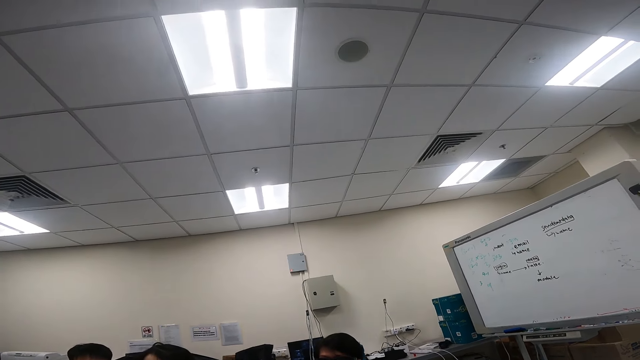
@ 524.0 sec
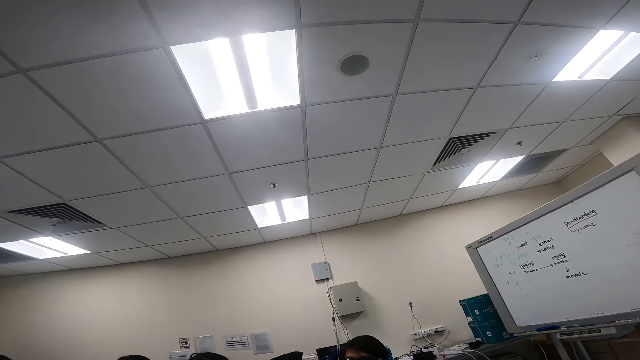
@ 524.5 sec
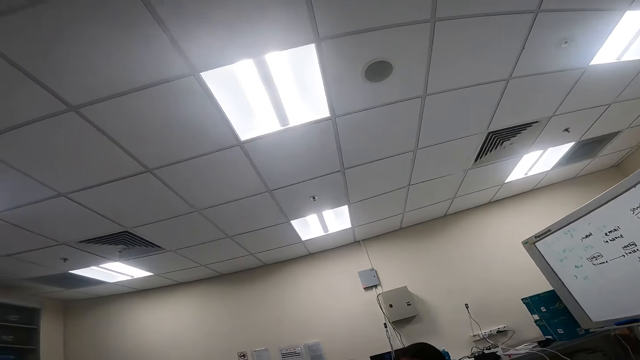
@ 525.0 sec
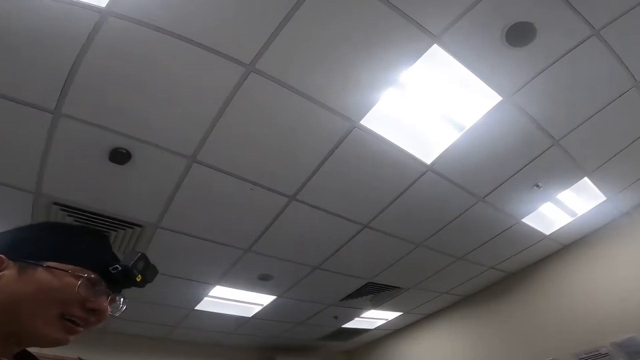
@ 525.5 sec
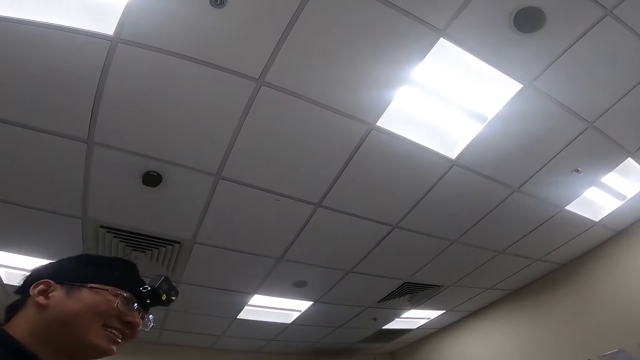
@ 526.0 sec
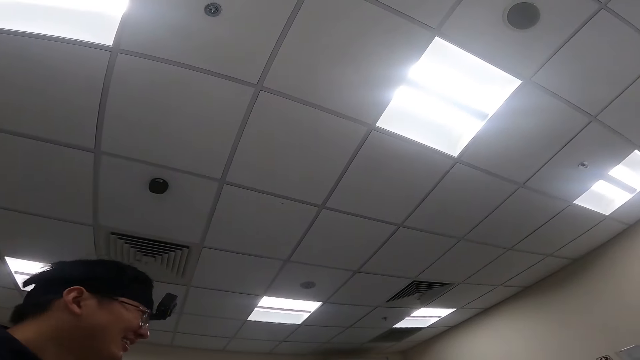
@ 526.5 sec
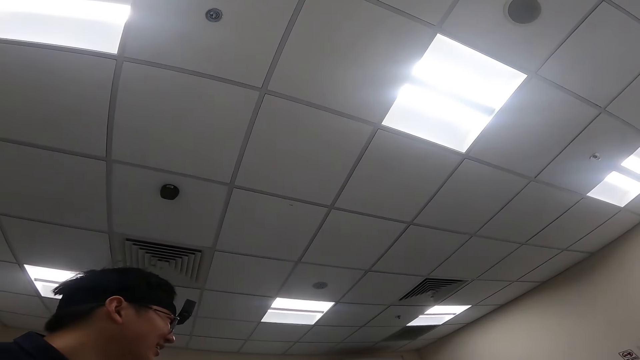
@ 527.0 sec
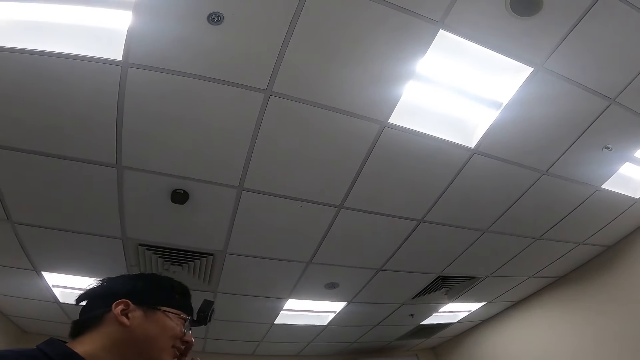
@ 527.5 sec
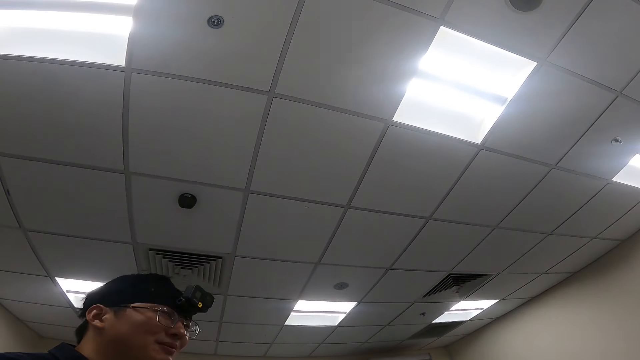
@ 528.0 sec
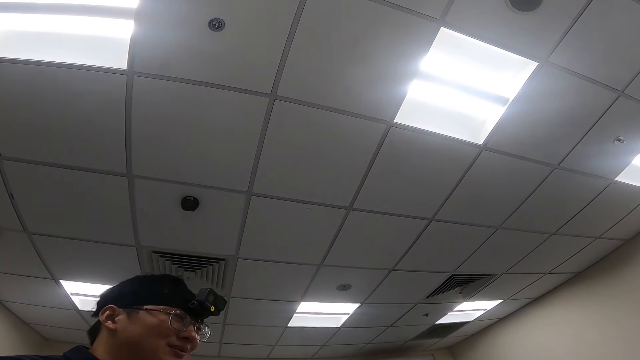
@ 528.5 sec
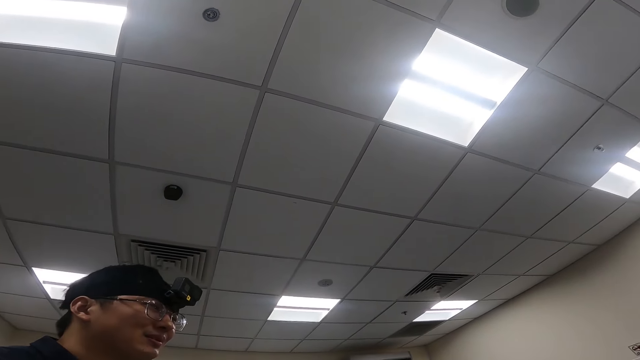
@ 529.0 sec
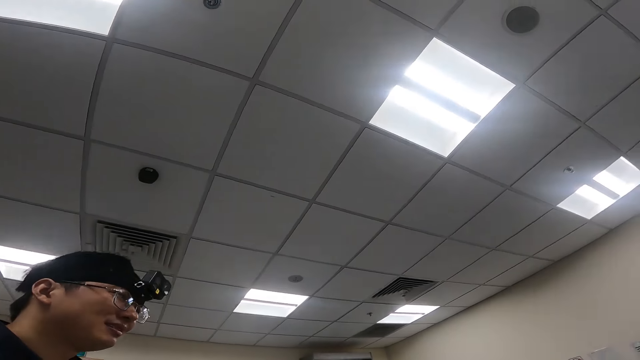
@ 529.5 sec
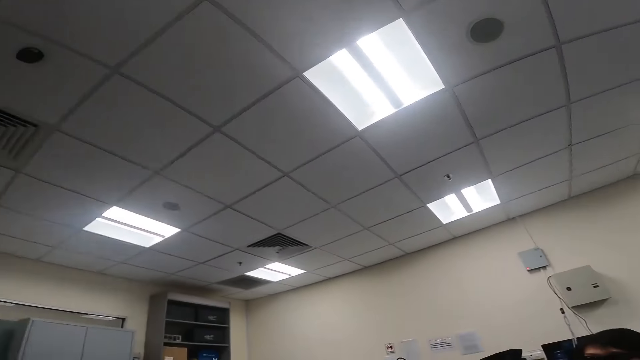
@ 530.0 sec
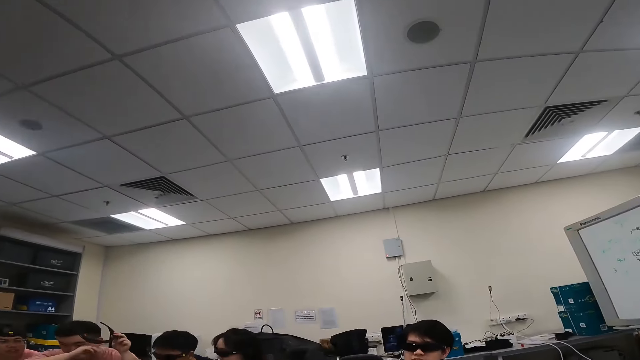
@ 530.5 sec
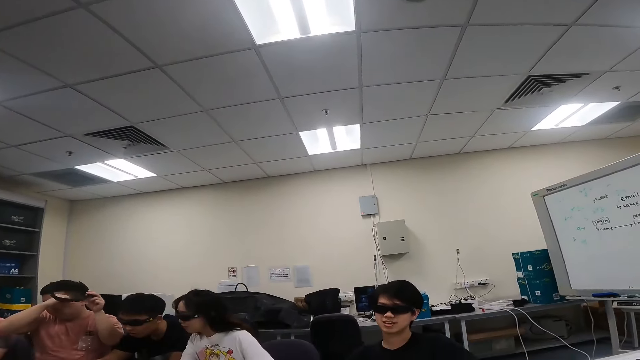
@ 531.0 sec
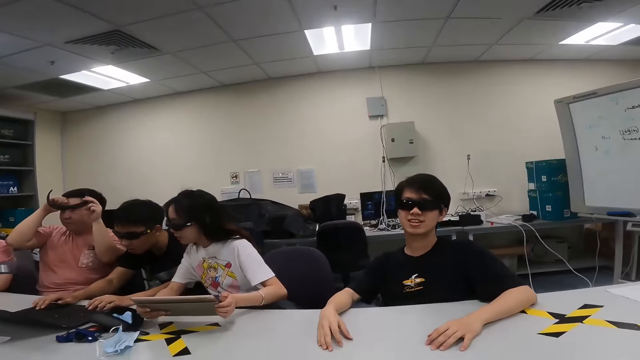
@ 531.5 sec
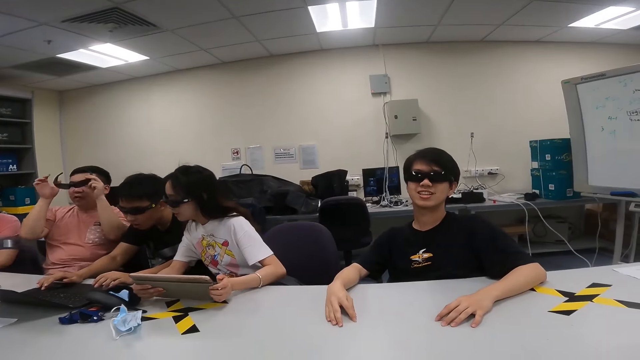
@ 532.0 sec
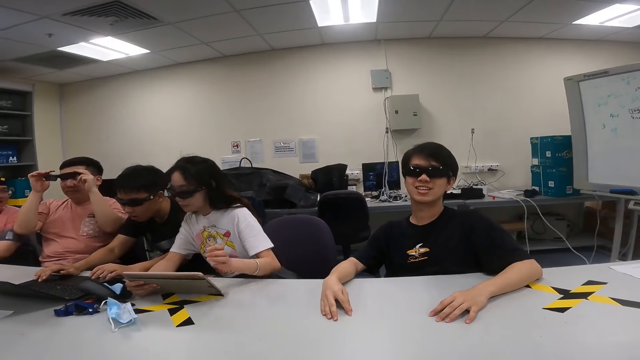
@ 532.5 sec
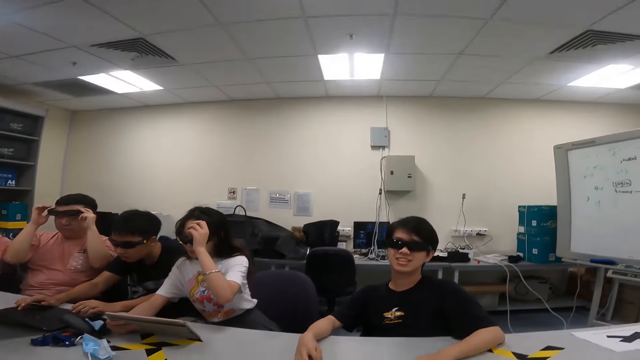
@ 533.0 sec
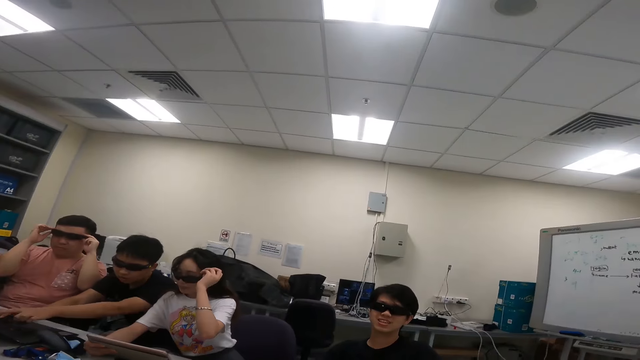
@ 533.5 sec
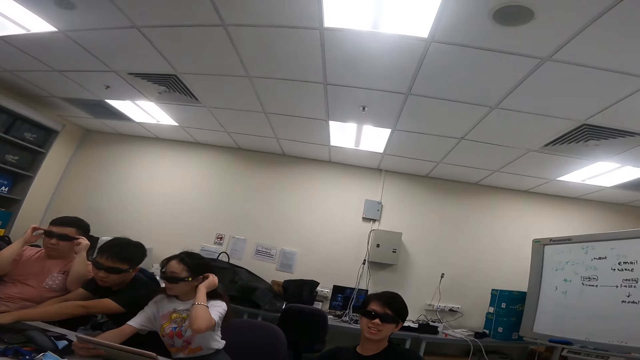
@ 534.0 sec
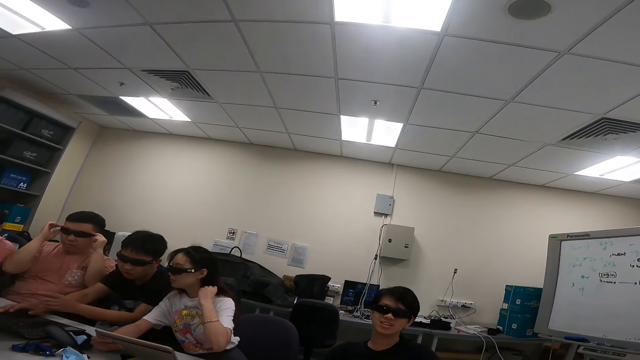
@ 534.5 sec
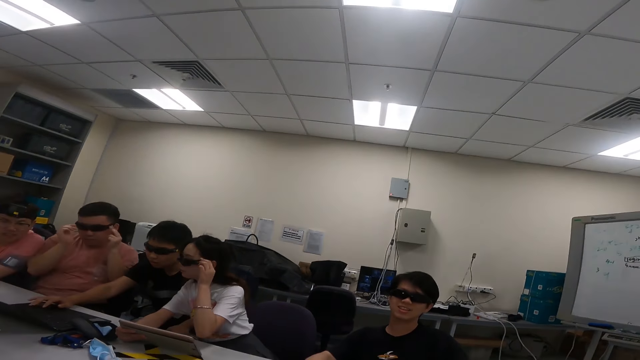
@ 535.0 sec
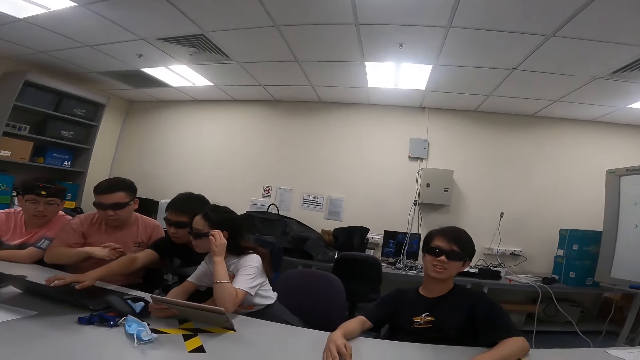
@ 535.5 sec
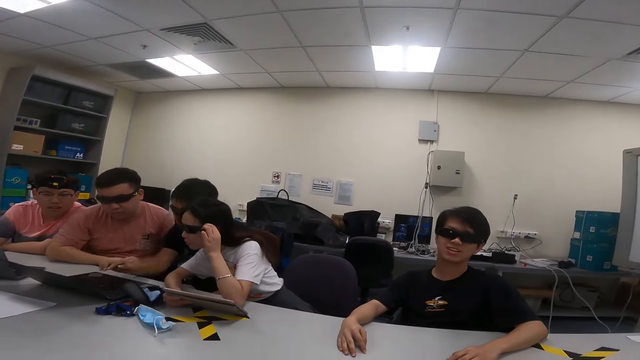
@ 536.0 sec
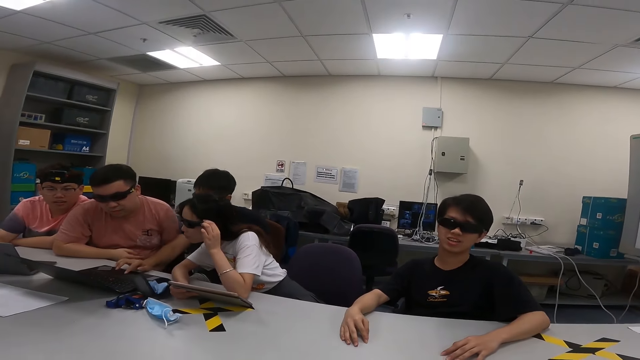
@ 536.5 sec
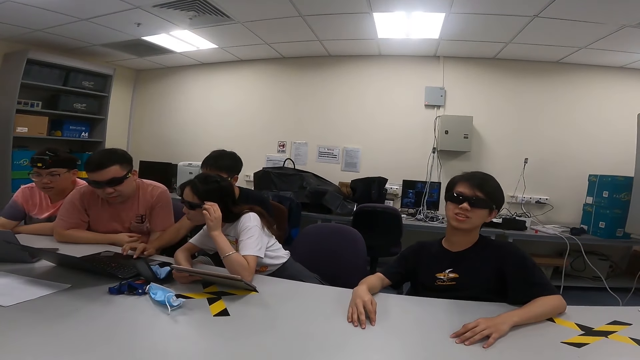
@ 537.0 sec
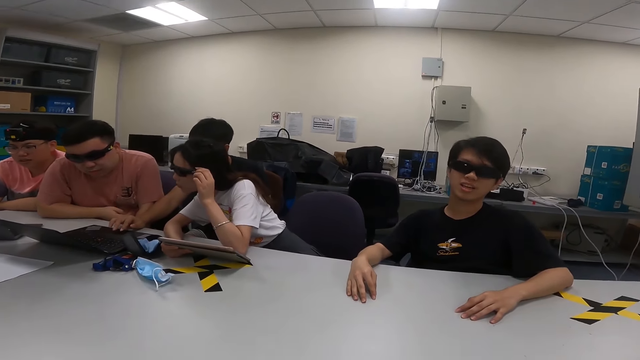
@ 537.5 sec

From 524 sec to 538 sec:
A person nods the face. Another person wipes the face. A man uses a laptop. Another man dialogs with a third man. A fourth man puts on the camera. The second person wears the goggles. A third person moves her hair. A fourth person touches the laptop.

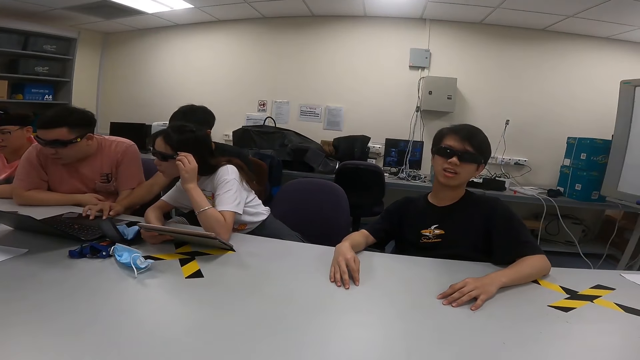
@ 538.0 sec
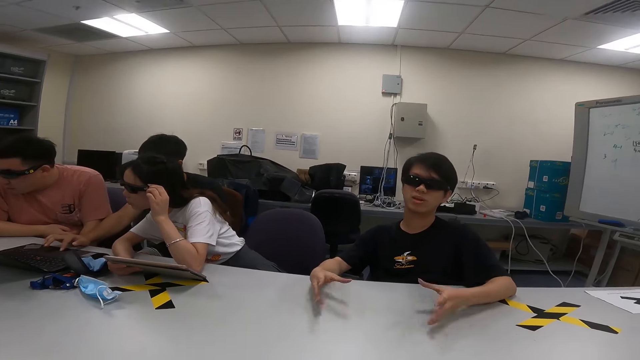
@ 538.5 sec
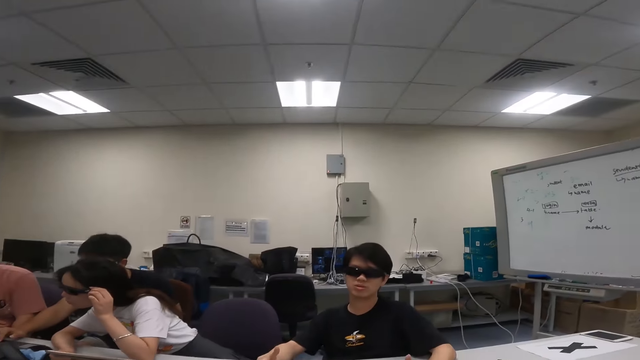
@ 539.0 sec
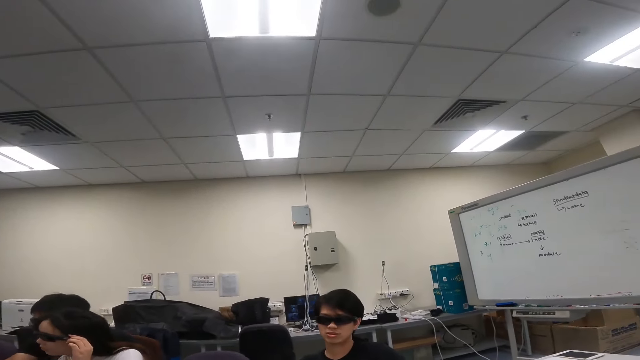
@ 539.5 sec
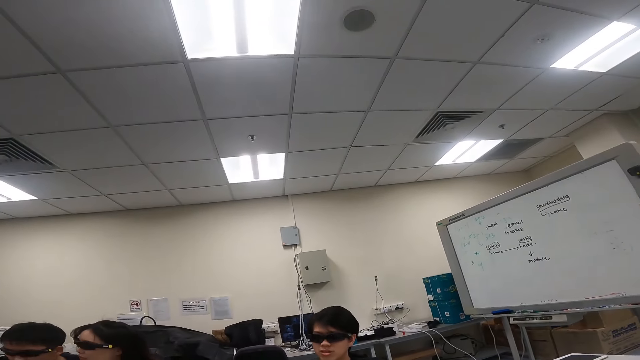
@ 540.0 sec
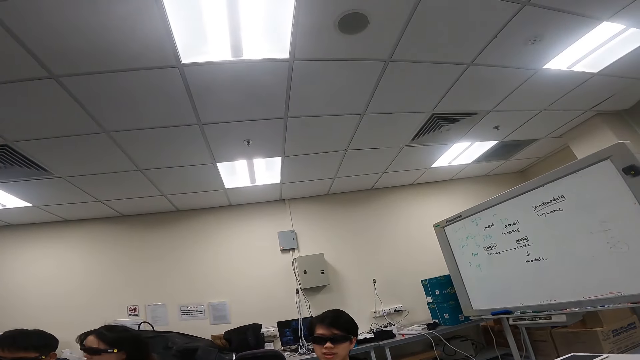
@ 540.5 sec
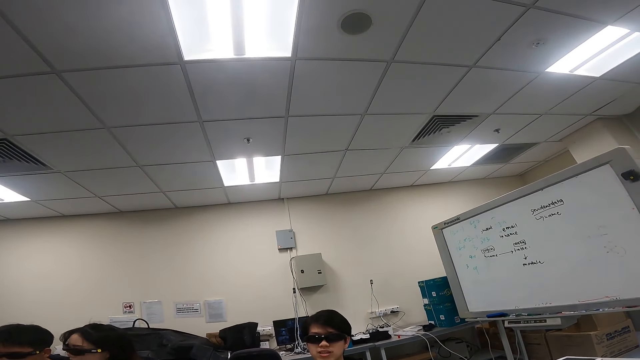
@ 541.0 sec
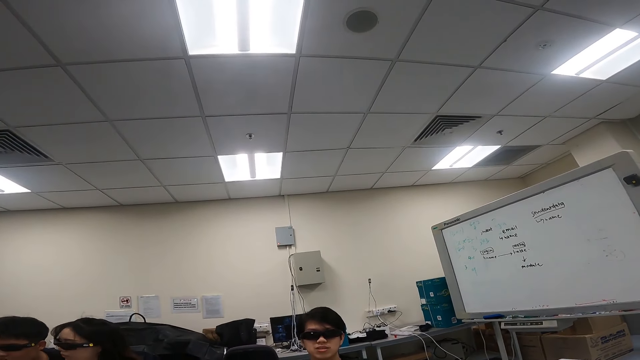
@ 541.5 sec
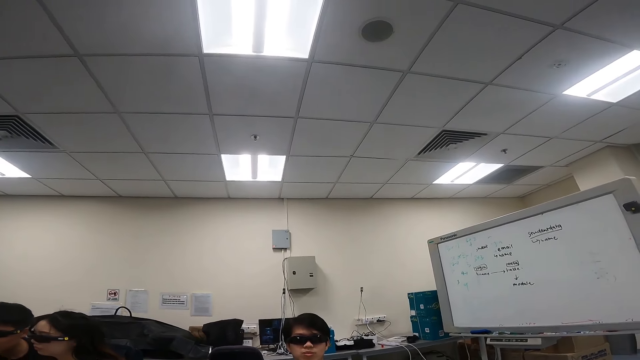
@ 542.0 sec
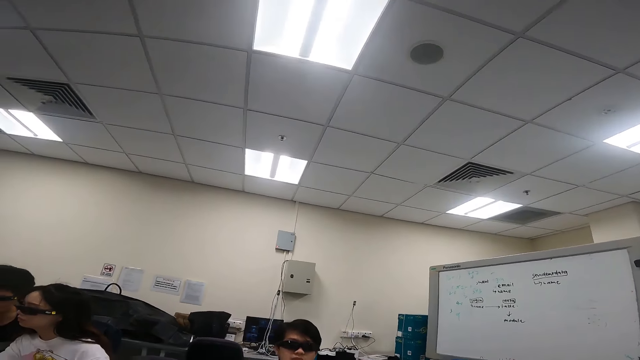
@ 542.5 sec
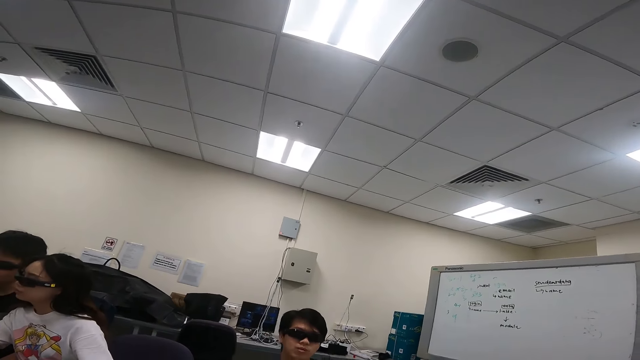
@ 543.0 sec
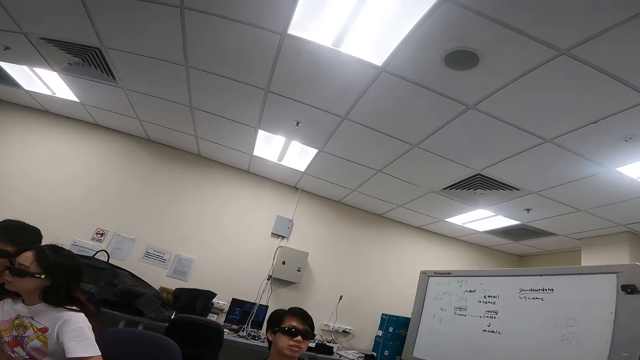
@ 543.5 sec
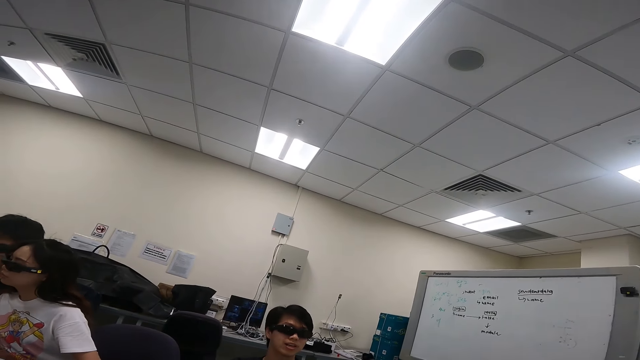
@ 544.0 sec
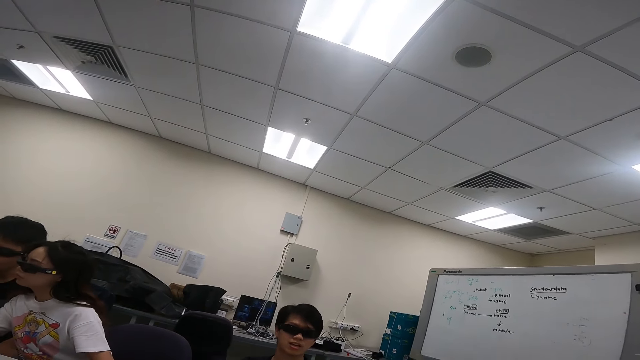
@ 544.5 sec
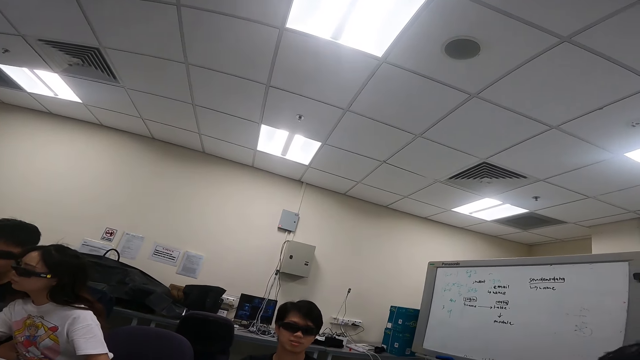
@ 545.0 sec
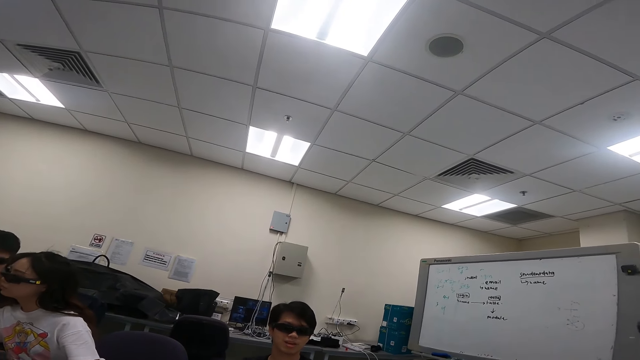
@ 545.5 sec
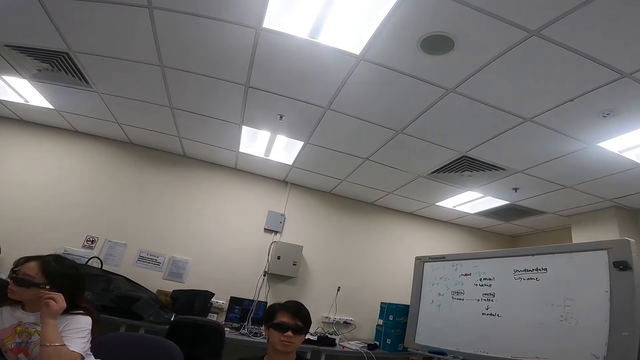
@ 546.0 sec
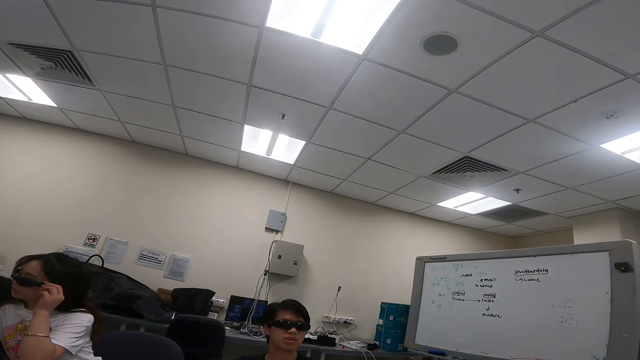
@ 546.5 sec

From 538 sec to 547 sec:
A person moves the hands on the table. Another person moves his head.
